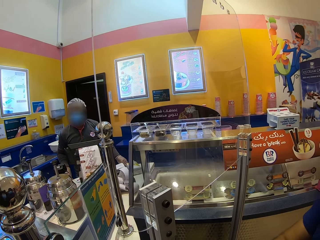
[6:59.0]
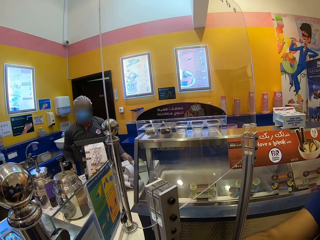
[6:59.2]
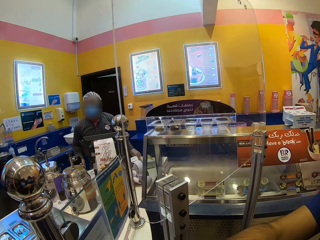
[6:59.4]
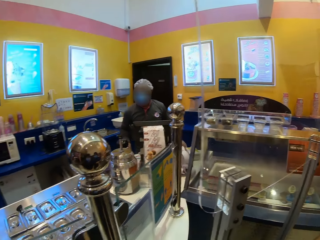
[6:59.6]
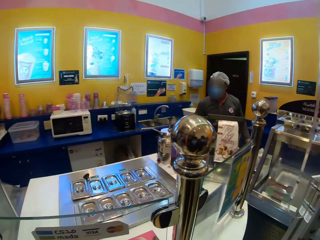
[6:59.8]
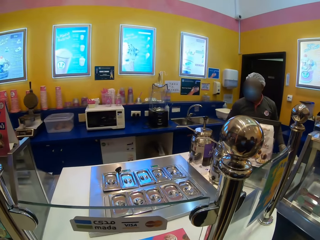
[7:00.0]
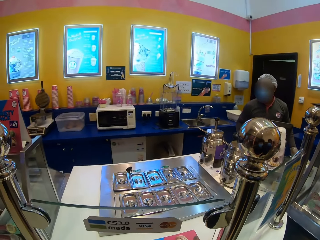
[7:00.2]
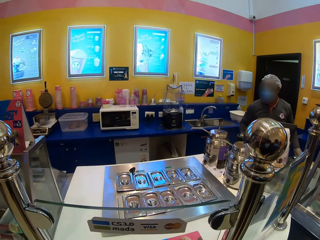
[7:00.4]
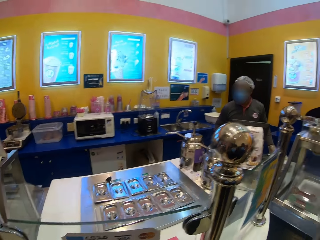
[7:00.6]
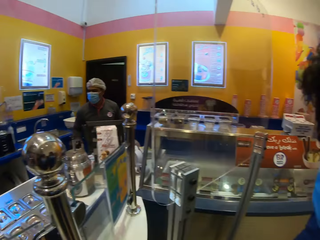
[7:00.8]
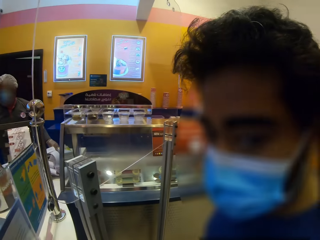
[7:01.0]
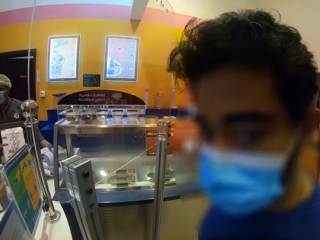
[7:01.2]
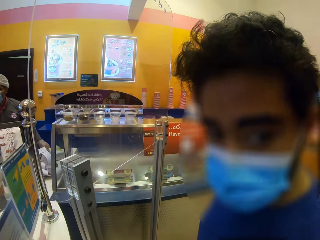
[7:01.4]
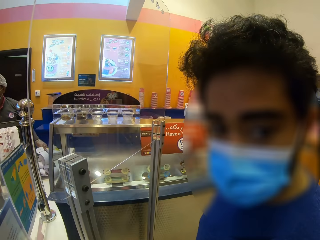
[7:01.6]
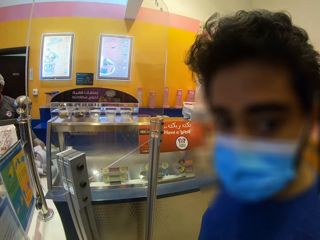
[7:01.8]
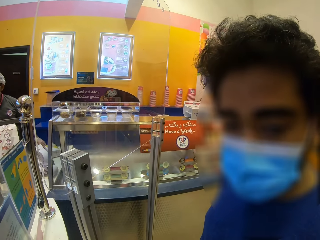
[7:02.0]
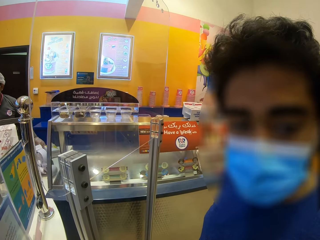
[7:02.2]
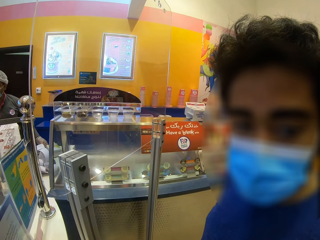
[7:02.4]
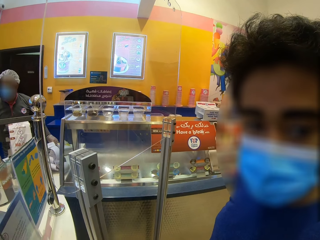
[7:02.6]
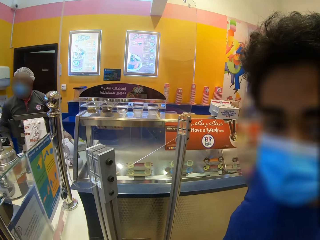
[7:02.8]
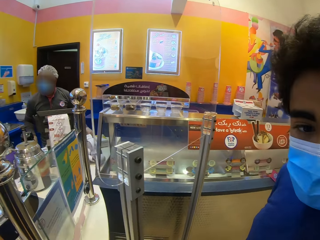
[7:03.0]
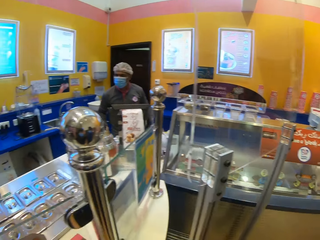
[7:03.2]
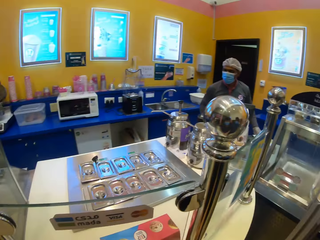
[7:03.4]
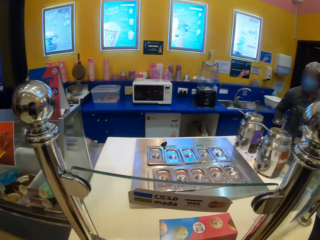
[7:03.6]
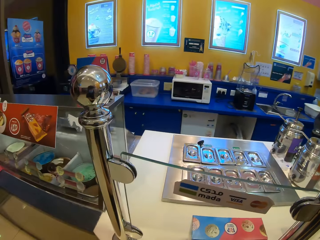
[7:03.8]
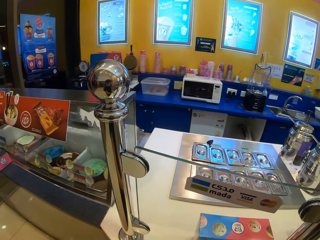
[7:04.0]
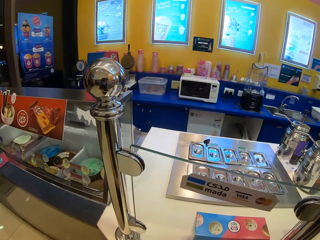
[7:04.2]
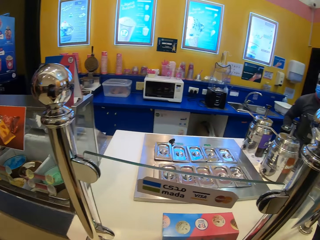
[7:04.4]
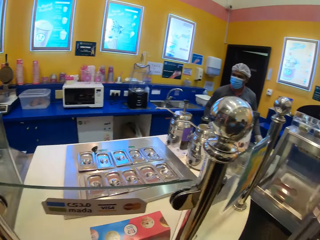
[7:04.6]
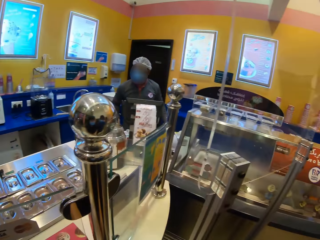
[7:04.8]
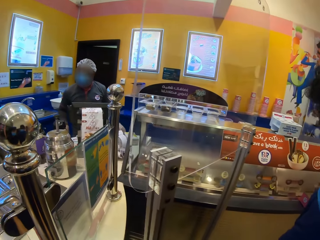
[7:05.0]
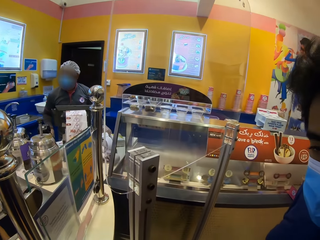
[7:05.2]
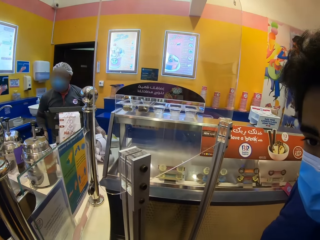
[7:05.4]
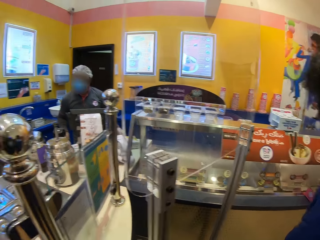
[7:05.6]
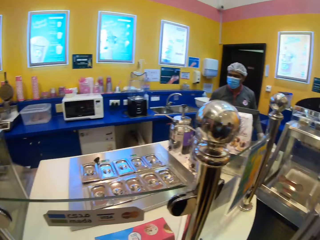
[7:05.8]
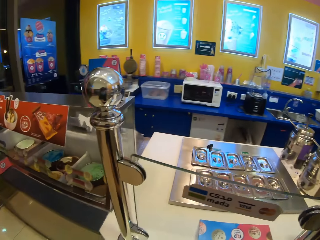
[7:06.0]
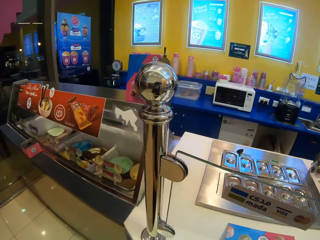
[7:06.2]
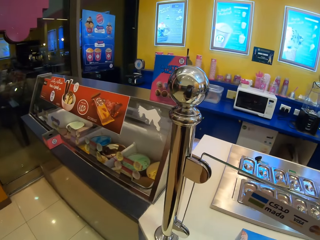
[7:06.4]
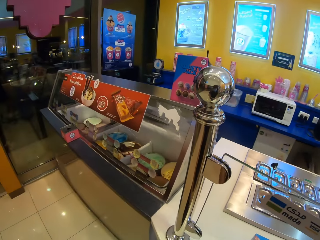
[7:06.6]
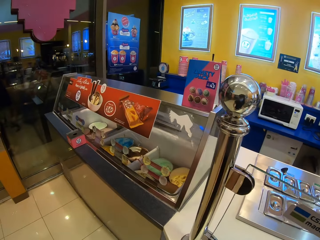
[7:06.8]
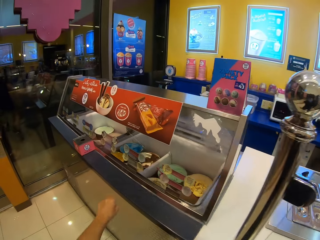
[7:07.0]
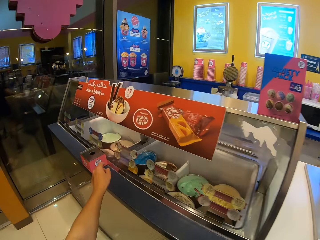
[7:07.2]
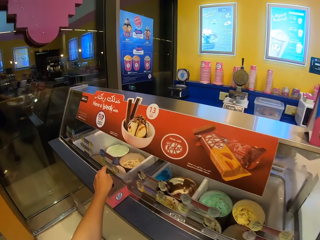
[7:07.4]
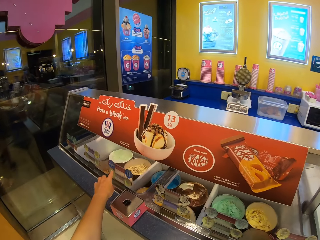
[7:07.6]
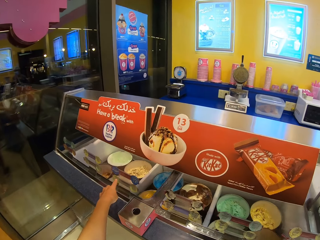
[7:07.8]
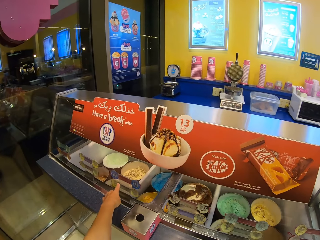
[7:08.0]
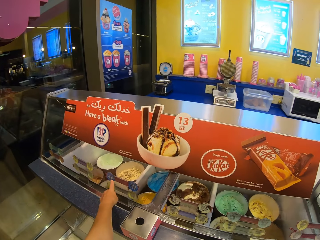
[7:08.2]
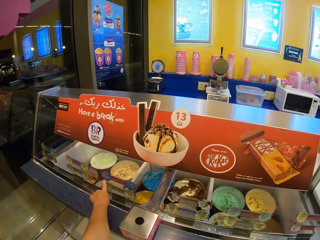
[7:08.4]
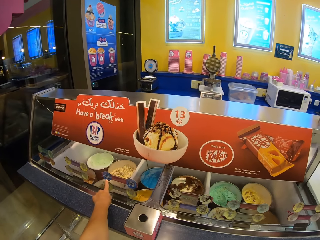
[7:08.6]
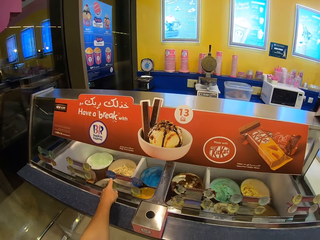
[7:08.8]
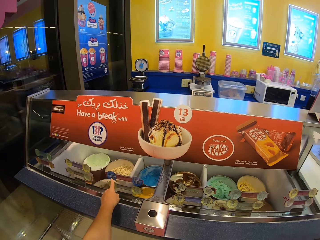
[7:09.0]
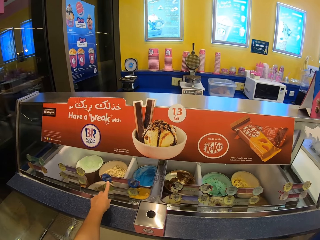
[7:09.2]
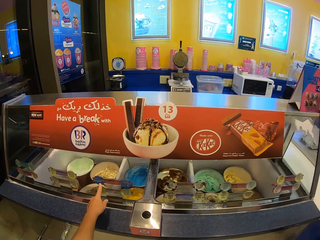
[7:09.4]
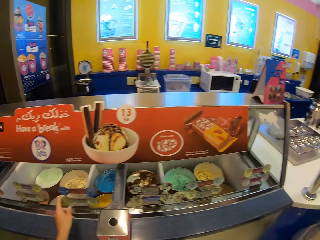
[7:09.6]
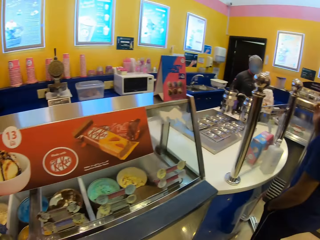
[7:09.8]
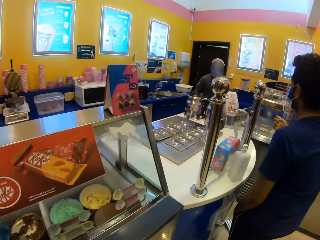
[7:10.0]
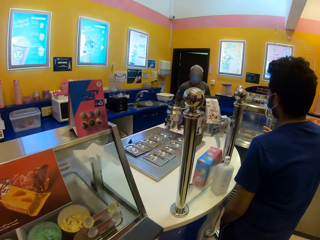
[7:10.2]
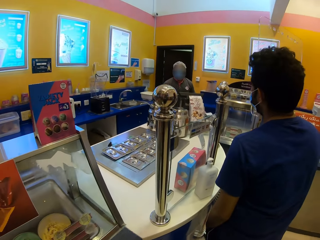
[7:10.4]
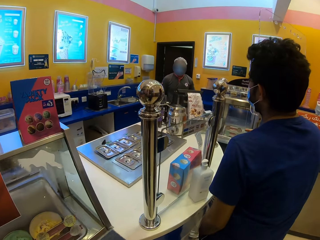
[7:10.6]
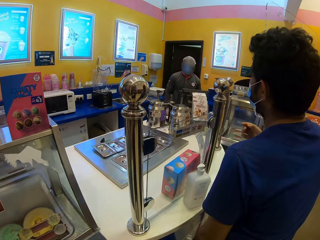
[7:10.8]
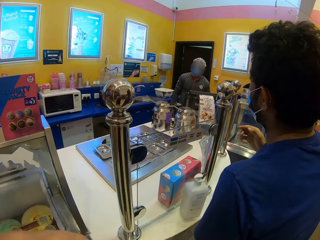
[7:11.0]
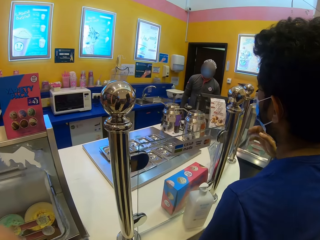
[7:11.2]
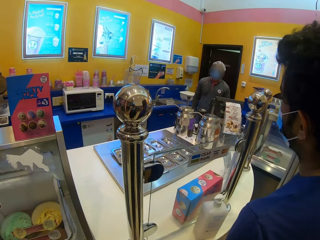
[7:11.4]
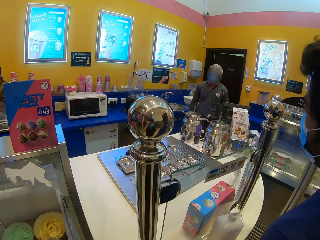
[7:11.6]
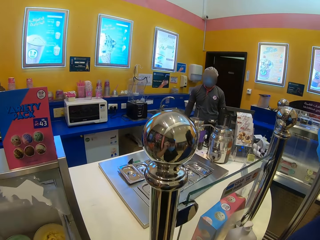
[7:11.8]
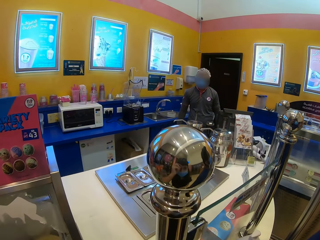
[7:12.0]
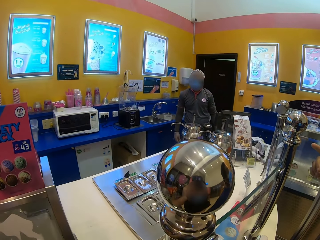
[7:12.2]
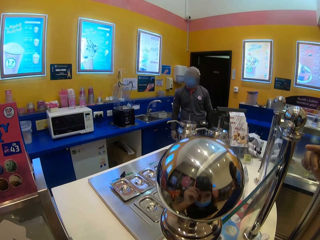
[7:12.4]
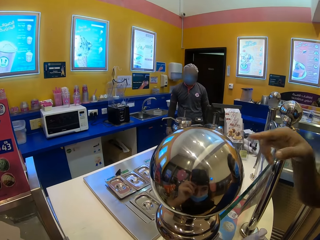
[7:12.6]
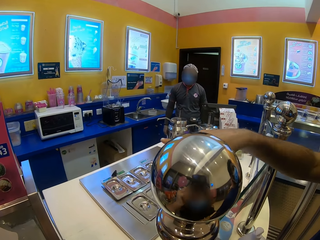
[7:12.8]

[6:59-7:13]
The camera wearer looks around. They look at the ice cream store. A man converses with the camera wearer. The camera wearer looks around the ice cream store. They move to the ice cream freezer. They point at a price tag. They point at the ice cream. They move around and move to the man.

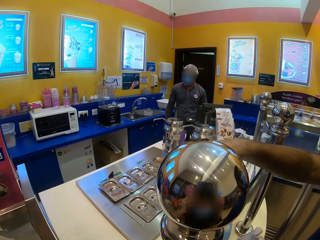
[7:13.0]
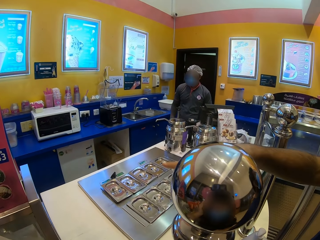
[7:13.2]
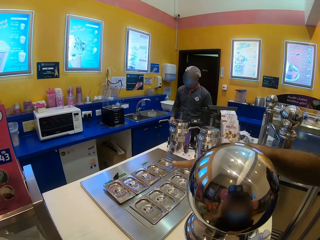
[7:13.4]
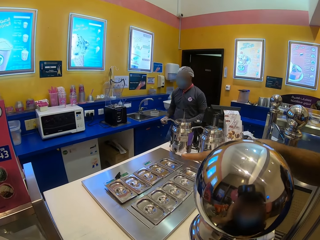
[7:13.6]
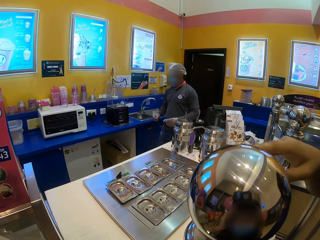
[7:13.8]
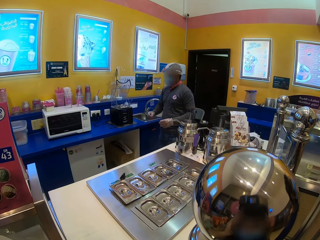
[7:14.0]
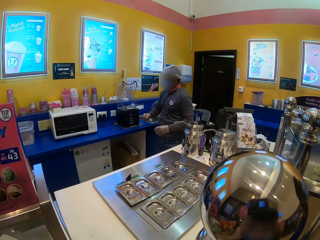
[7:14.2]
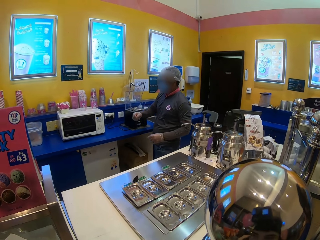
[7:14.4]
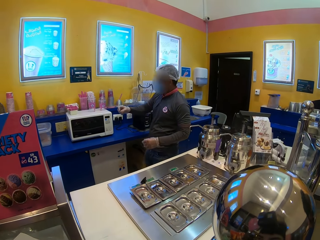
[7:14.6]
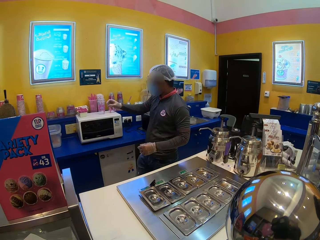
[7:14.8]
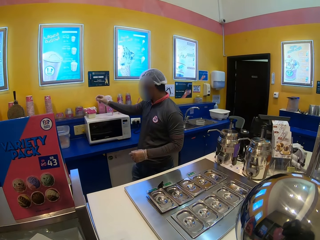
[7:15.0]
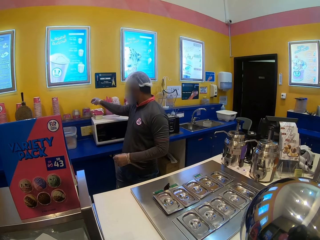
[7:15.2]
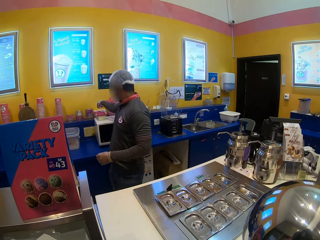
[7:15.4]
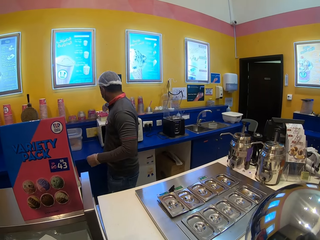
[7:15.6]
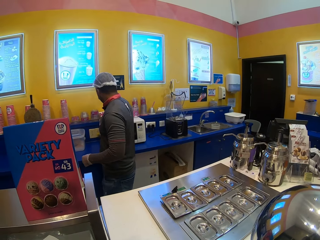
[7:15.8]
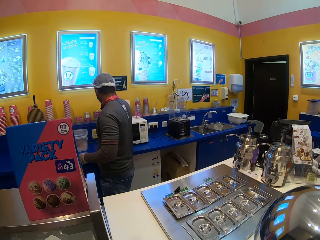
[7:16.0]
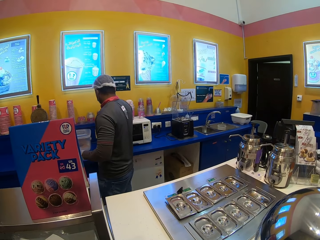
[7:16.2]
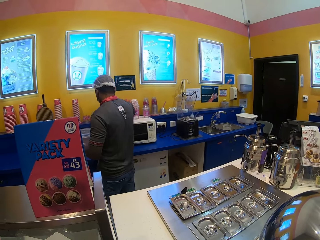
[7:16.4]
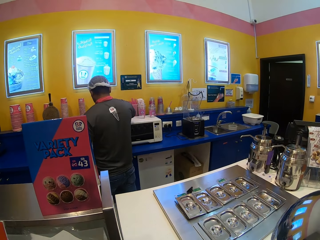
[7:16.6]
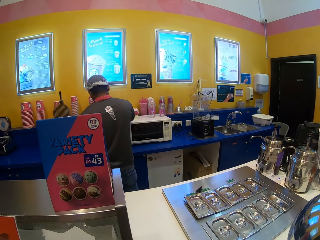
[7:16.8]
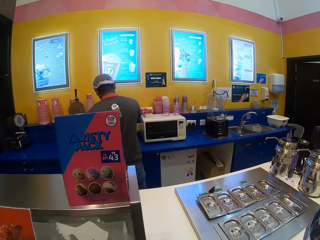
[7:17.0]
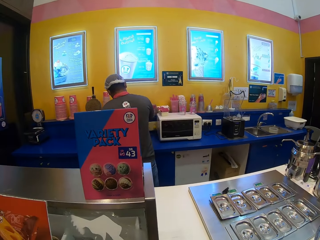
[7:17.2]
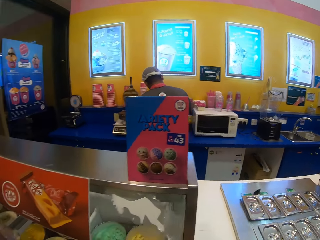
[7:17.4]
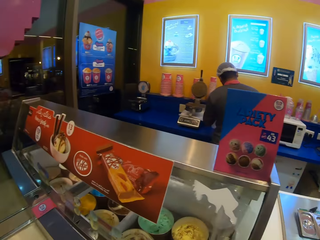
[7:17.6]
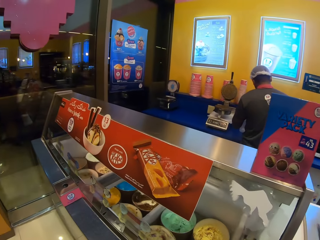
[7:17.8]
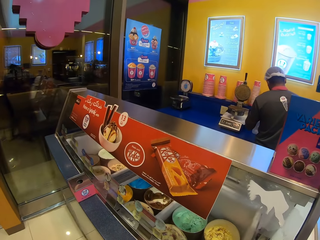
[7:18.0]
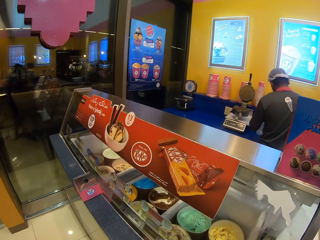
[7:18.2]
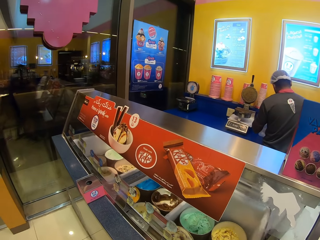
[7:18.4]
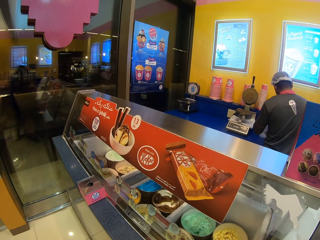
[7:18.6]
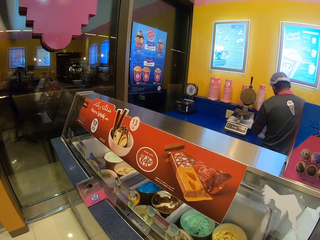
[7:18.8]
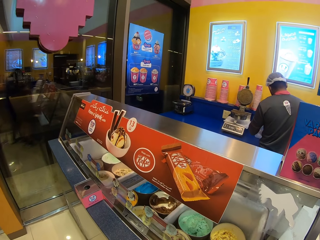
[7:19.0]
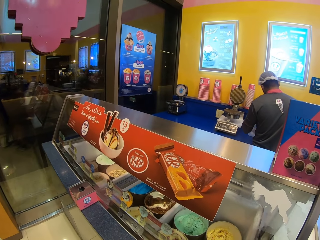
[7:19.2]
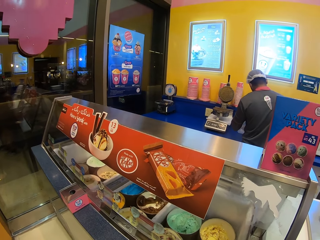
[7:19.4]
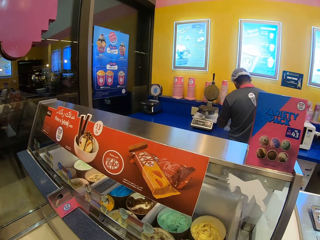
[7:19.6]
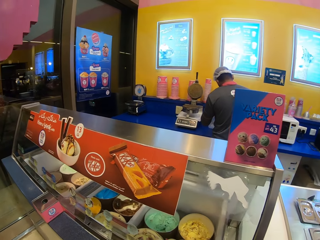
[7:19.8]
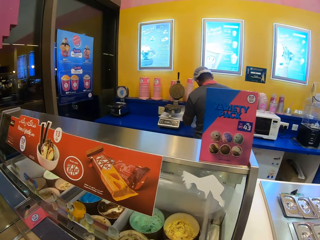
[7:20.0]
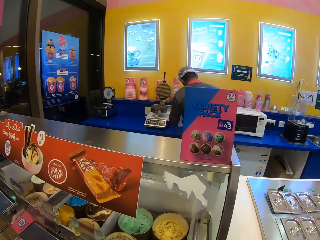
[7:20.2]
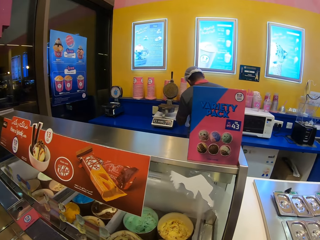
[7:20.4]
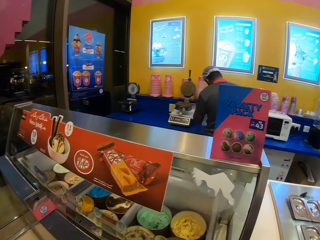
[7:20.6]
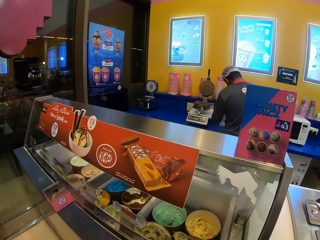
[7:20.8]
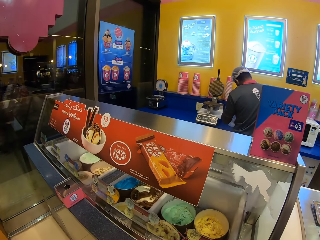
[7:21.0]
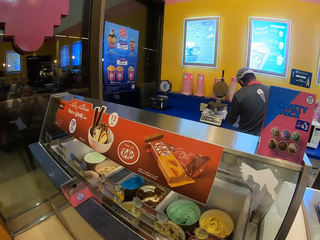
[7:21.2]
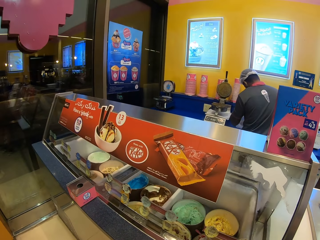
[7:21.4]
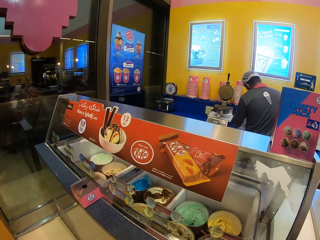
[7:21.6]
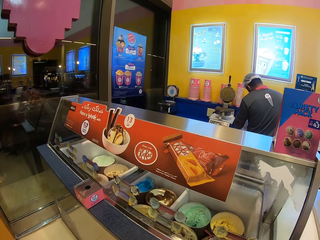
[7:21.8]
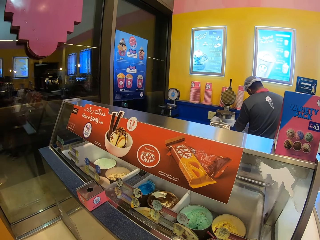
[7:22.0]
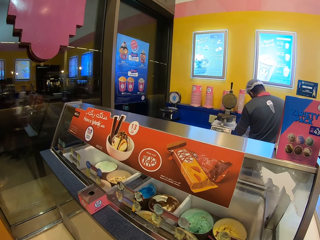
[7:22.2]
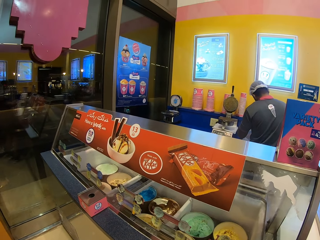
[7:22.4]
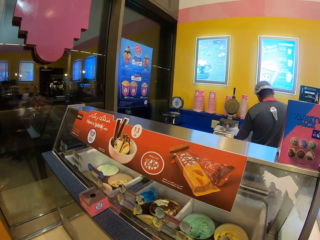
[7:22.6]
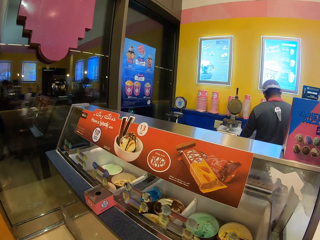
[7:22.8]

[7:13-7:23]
The camera wearer looks at a man. Another man points a finger at the store. The camera wearer looks at the ice cream freezer. They look around.
